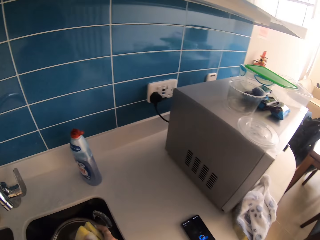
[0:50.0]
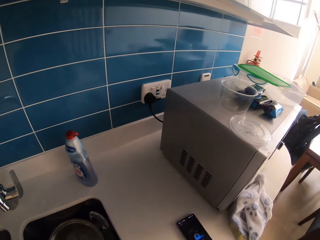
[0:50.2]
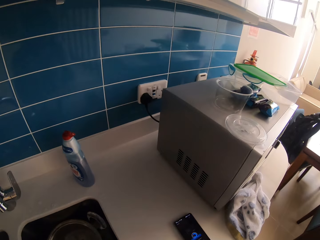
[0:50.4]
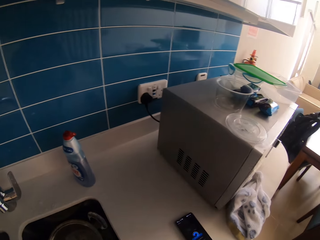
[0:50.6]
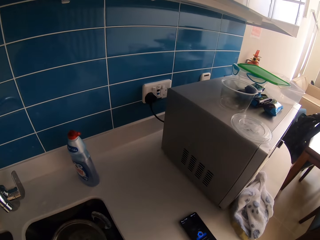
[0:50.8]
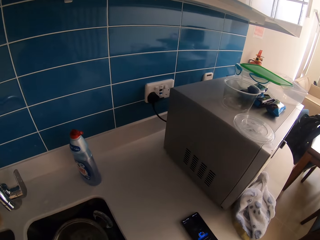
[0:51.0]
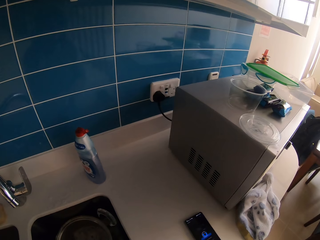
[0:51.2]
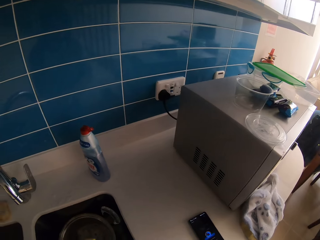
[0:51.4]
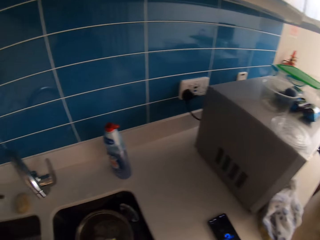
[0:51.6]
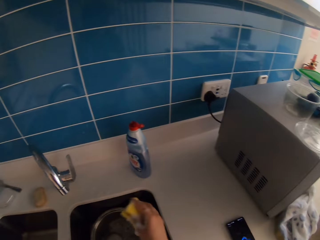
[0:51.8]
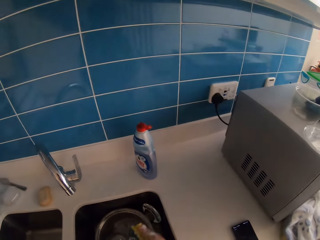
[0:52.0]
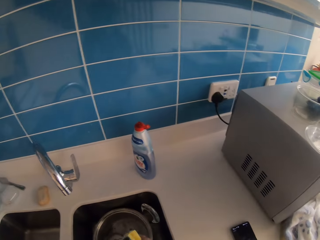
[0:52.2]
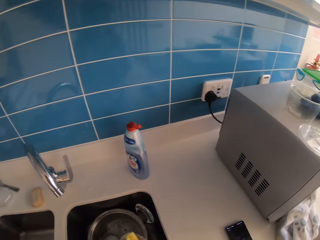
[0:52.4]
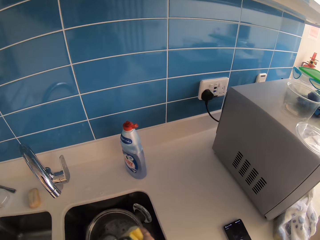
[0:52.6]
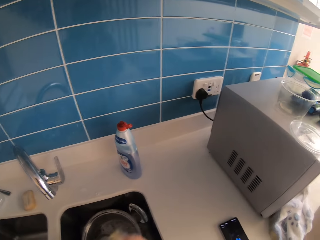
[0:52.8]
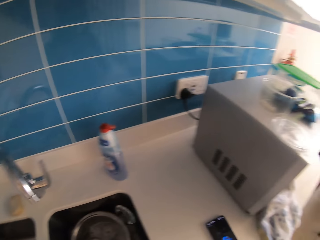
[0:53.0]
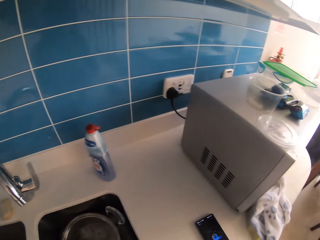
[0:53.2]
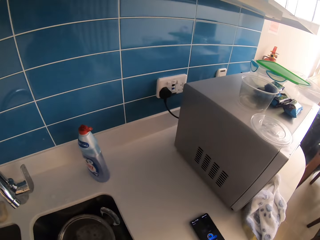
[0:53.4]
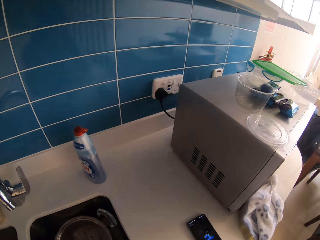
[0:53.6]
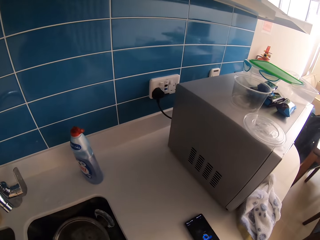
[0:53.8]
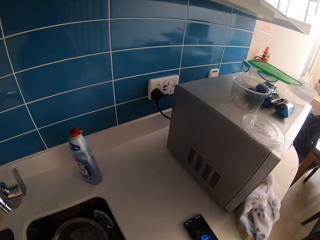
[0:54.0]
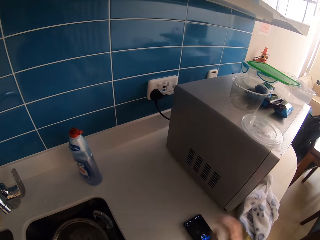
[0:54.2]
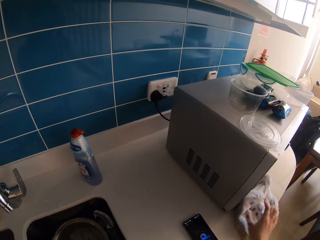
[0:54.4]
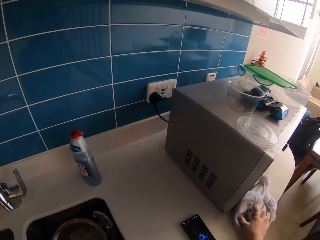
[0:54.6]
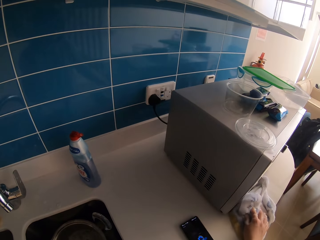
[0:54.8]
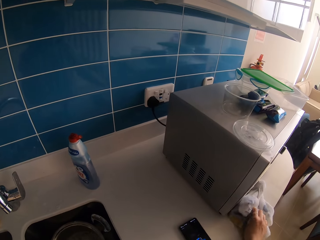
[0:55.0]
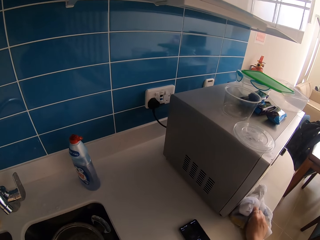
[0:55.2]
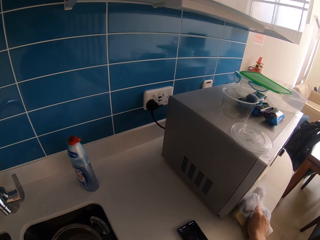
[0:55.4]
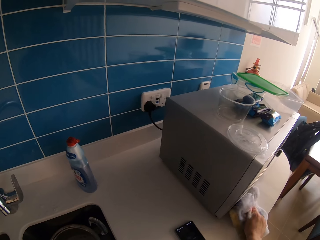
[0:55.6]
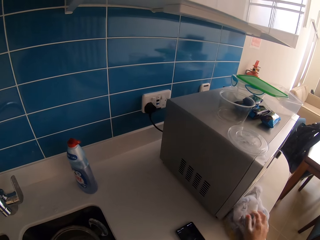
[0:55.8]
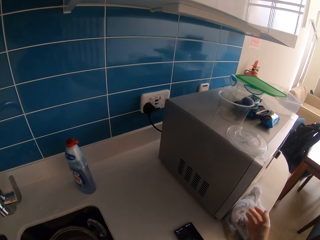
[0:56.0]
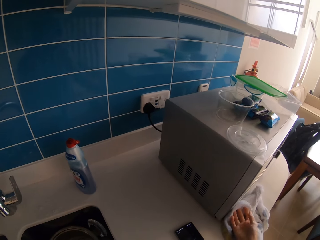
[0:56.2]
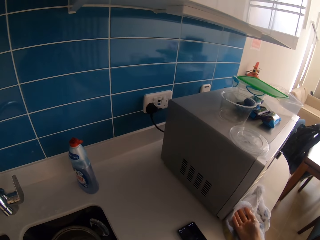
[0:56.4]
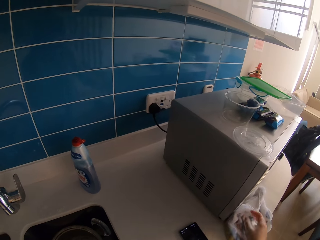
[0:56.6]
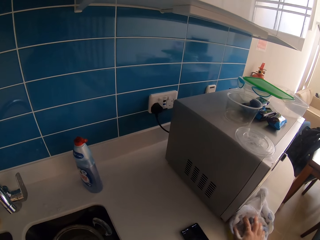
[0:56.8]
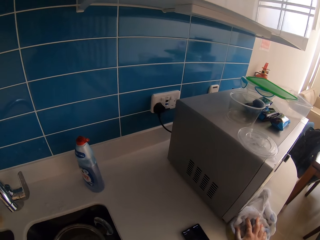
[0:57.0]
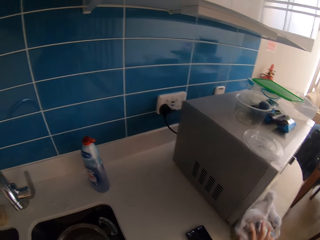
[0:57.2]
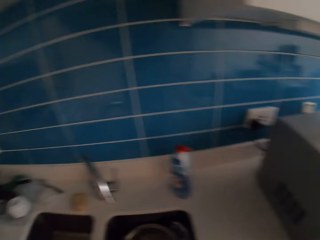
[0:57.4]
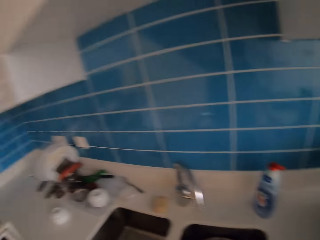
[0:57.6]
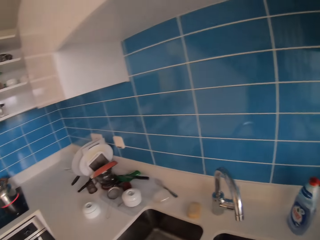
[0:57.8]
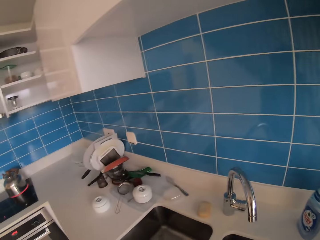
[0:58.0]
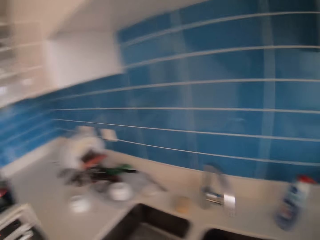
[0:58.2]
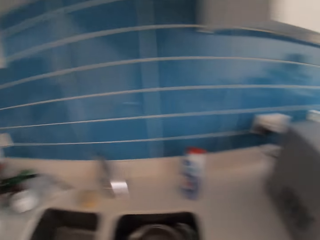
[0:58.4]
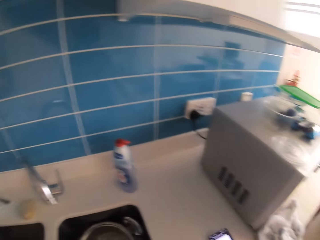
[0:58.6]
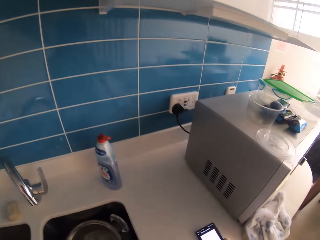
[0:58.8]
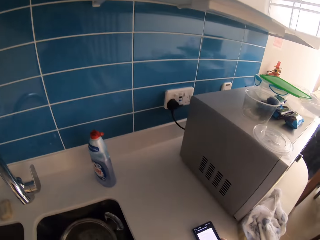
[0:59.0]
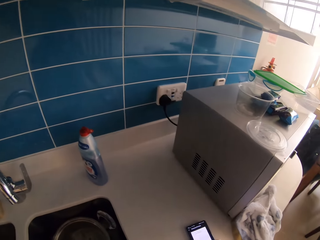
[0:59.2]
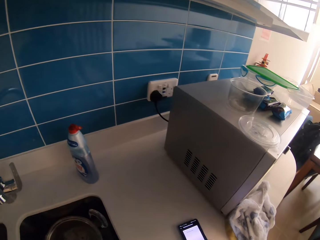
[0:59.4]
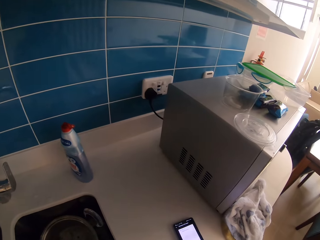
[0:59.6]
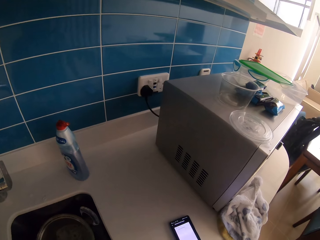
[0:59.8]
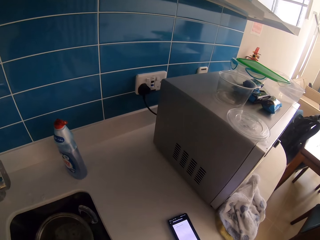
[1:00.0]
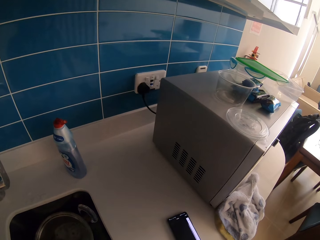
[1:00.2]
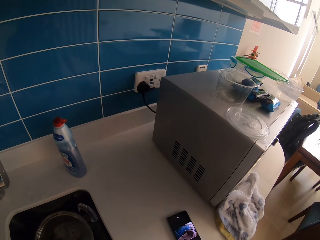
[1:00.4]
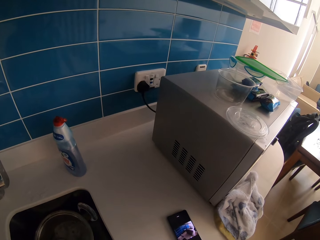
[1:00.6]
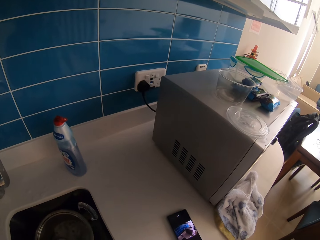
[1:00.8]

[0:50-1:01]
The camera wearer looks around. He washes a spoon in the sink with a sponge. He looks around. He wipes his right hand with the kitchen towel. He looks around. He operates a mobile phone. He looks around.
